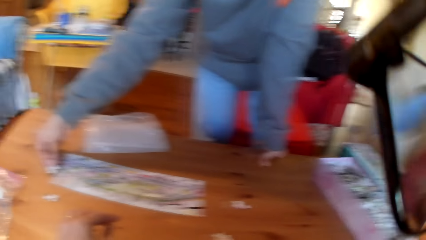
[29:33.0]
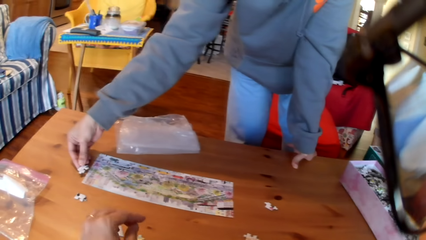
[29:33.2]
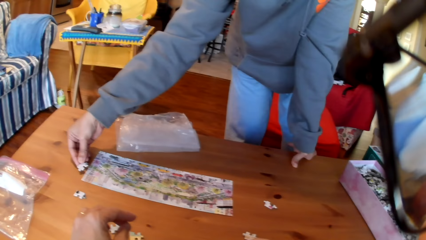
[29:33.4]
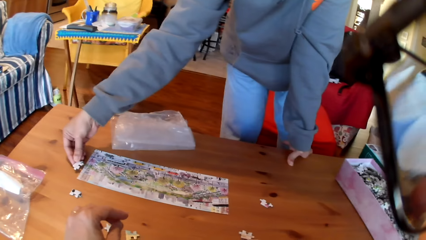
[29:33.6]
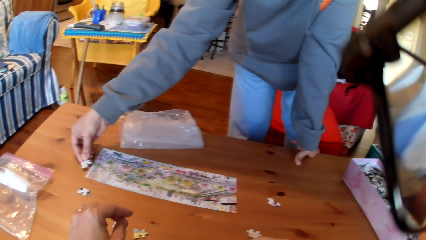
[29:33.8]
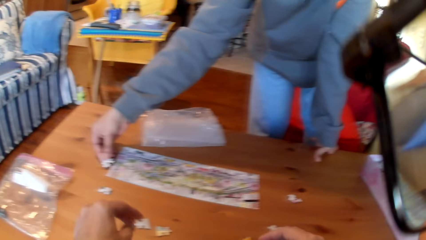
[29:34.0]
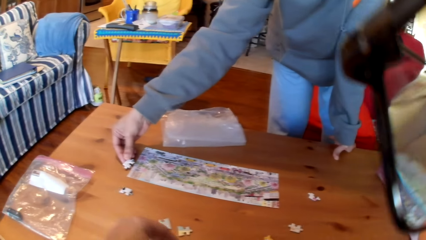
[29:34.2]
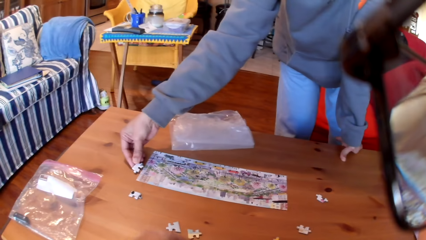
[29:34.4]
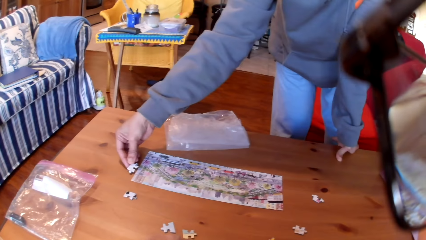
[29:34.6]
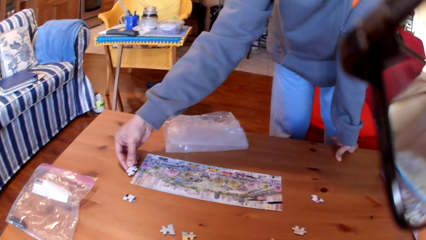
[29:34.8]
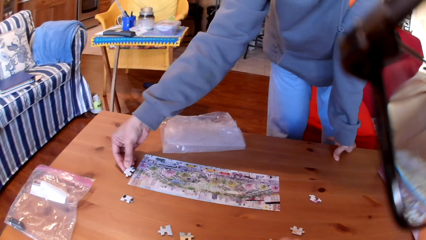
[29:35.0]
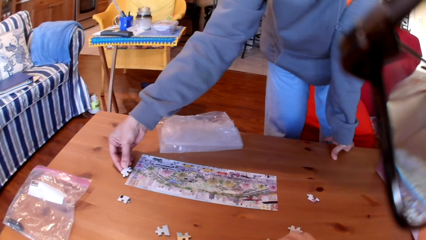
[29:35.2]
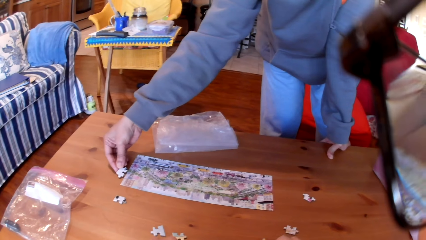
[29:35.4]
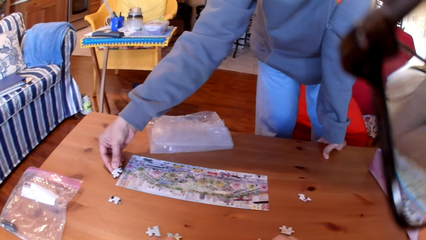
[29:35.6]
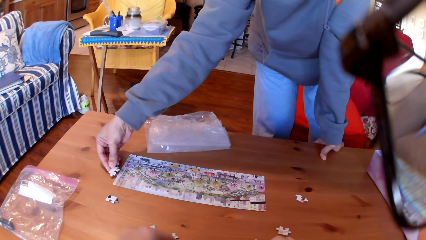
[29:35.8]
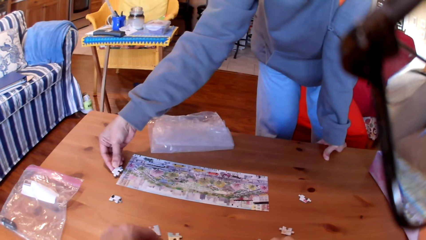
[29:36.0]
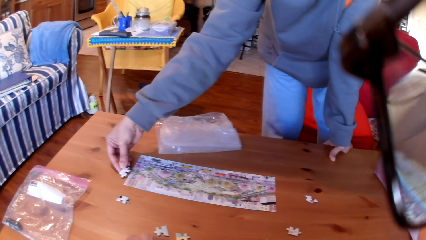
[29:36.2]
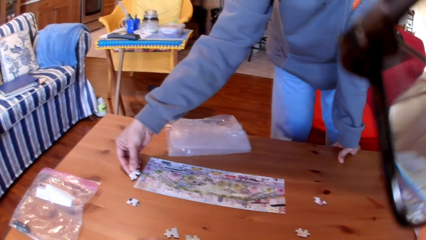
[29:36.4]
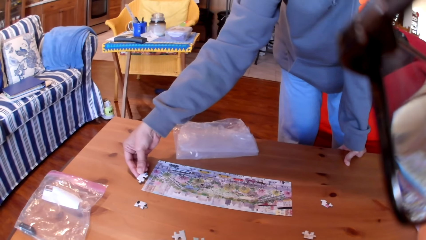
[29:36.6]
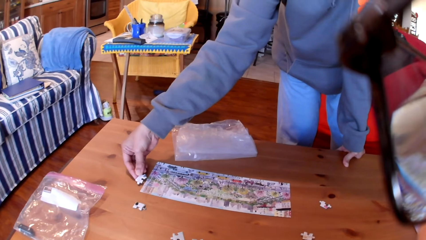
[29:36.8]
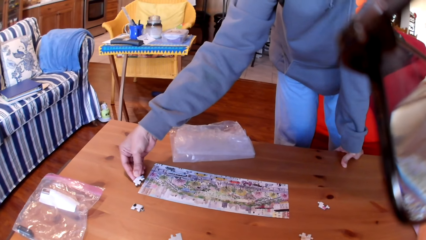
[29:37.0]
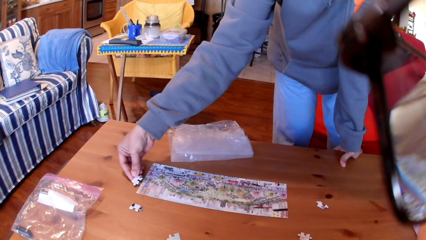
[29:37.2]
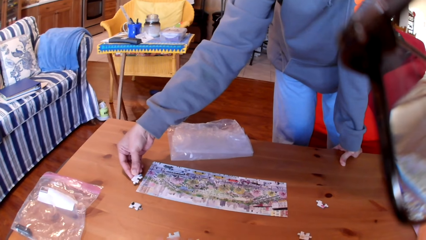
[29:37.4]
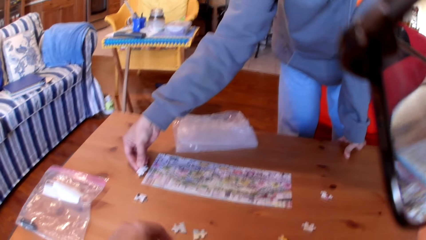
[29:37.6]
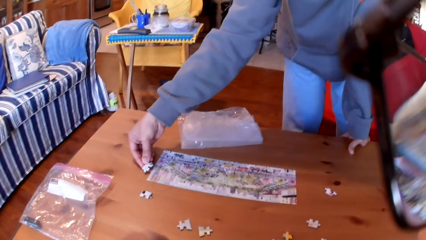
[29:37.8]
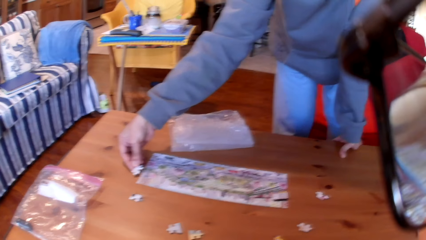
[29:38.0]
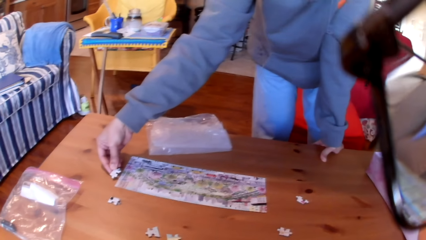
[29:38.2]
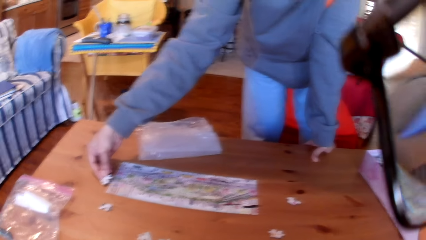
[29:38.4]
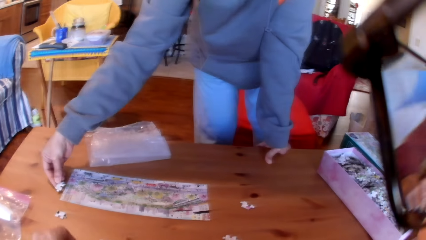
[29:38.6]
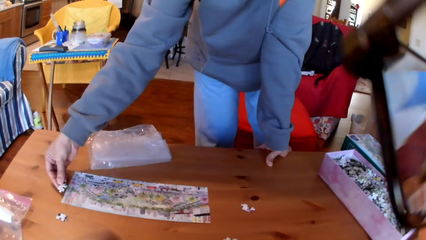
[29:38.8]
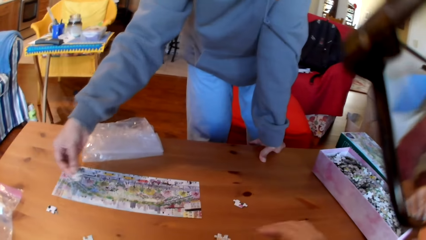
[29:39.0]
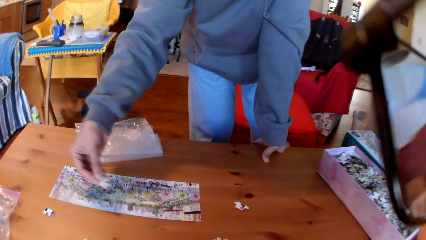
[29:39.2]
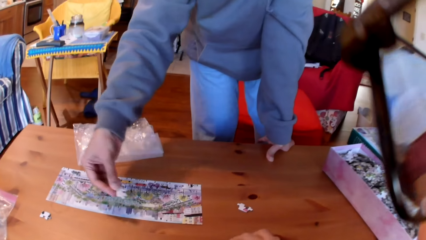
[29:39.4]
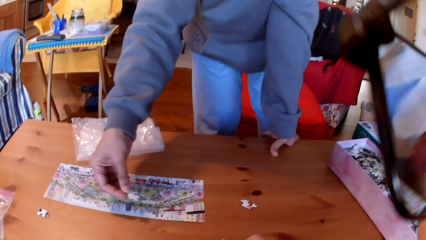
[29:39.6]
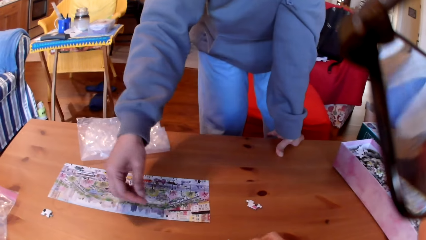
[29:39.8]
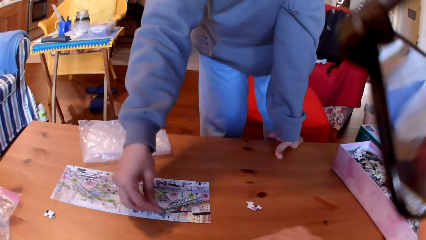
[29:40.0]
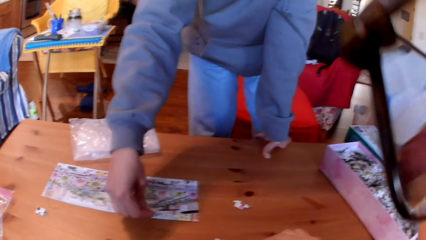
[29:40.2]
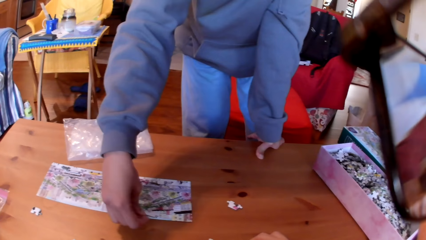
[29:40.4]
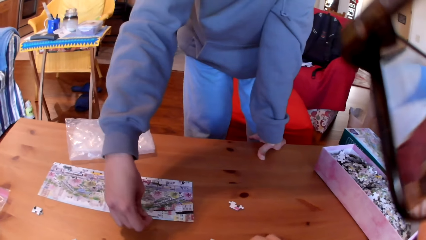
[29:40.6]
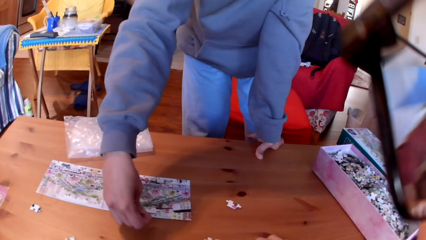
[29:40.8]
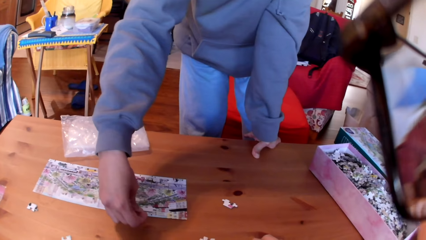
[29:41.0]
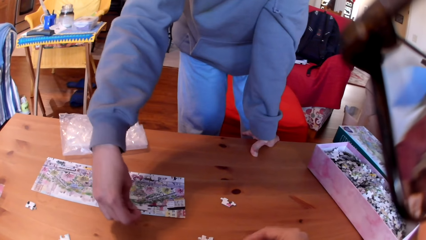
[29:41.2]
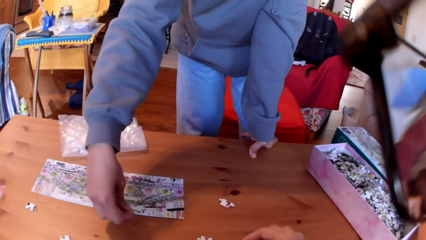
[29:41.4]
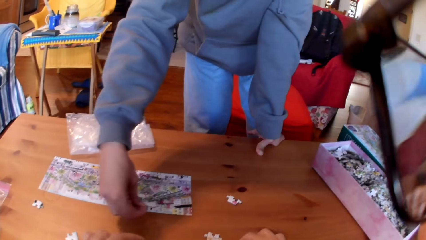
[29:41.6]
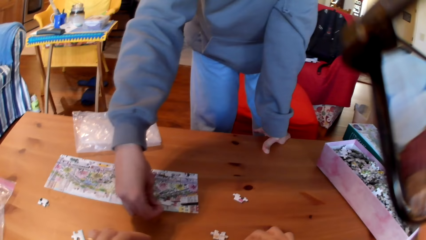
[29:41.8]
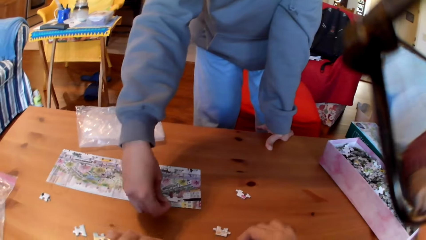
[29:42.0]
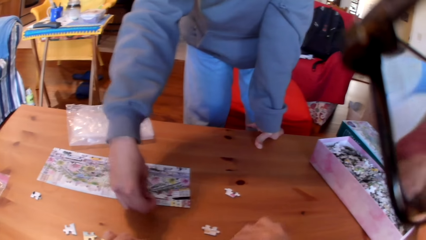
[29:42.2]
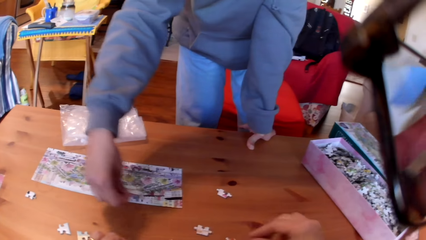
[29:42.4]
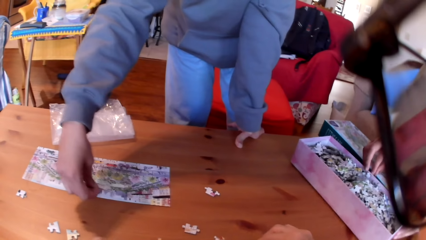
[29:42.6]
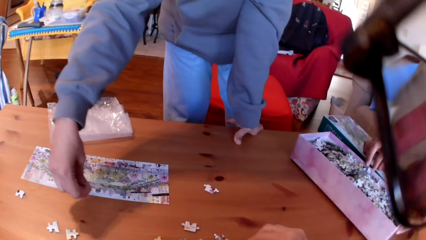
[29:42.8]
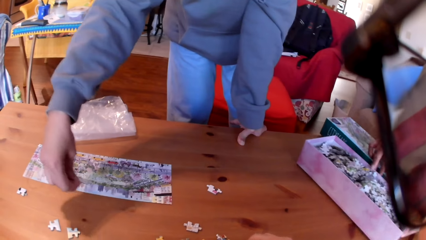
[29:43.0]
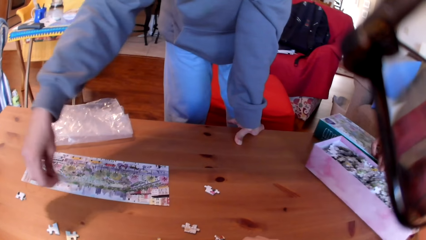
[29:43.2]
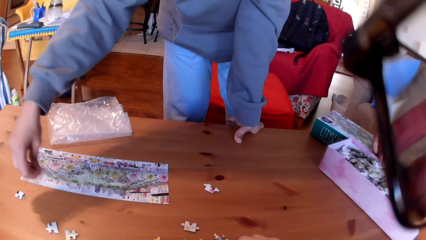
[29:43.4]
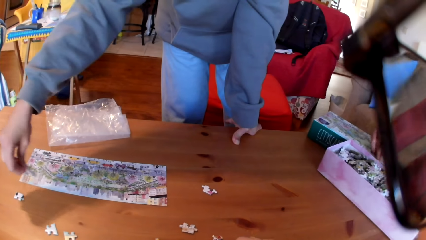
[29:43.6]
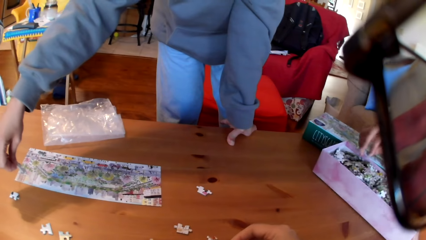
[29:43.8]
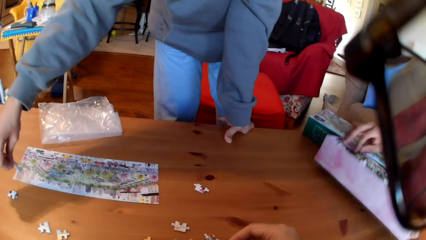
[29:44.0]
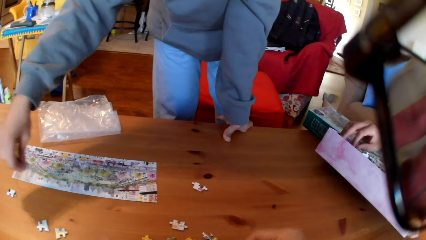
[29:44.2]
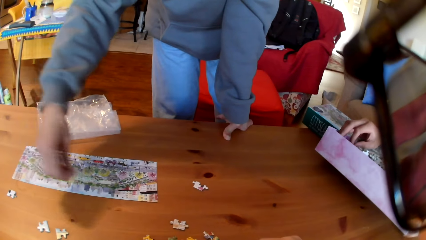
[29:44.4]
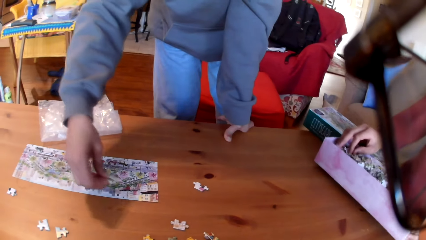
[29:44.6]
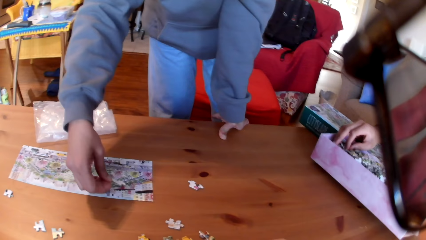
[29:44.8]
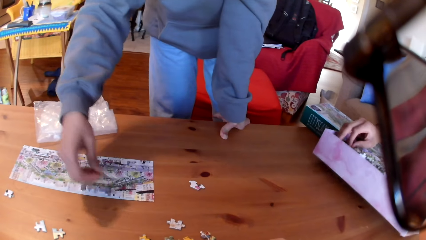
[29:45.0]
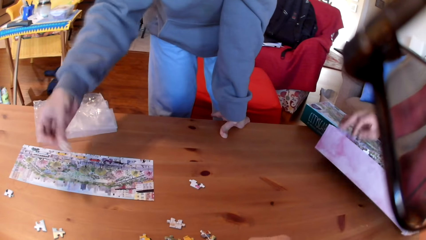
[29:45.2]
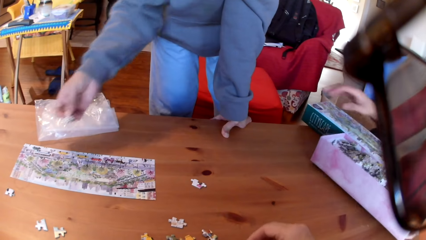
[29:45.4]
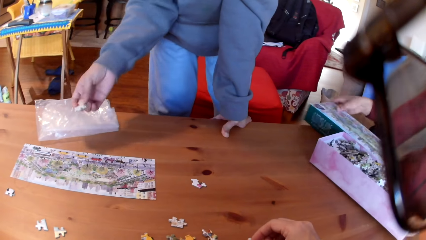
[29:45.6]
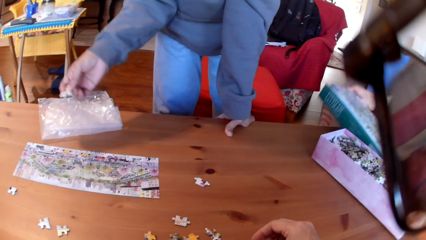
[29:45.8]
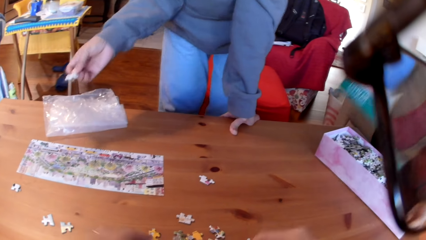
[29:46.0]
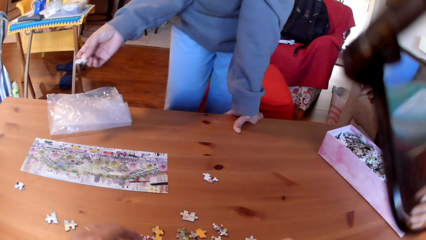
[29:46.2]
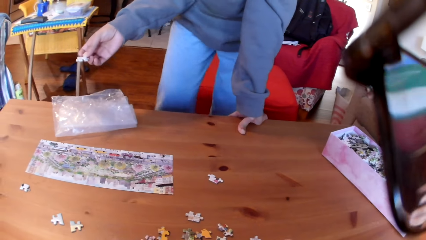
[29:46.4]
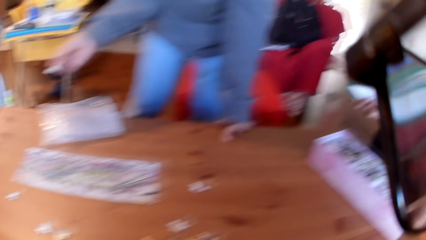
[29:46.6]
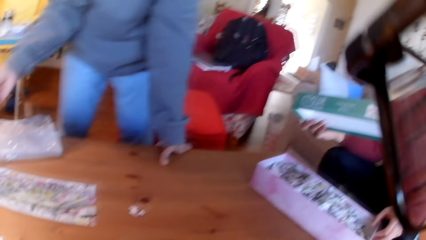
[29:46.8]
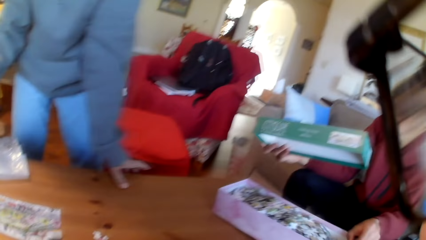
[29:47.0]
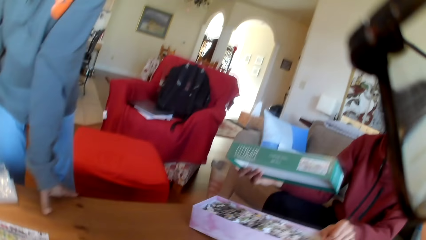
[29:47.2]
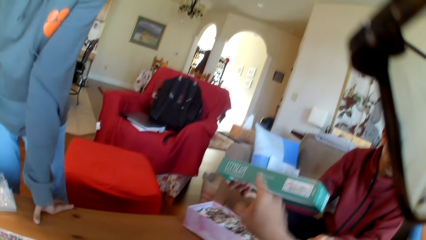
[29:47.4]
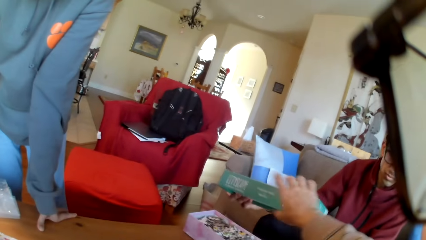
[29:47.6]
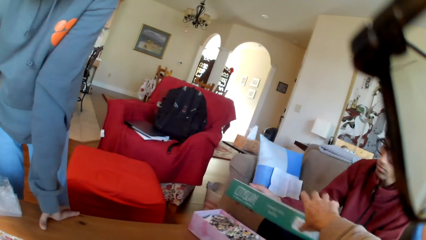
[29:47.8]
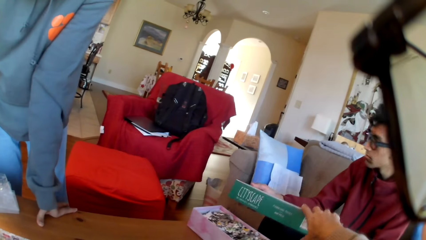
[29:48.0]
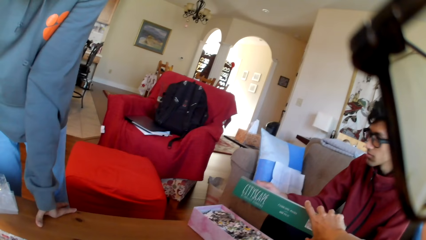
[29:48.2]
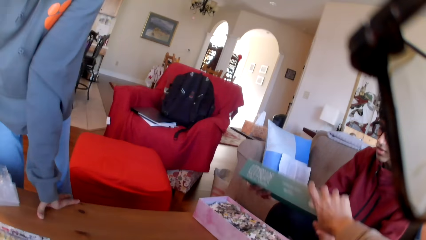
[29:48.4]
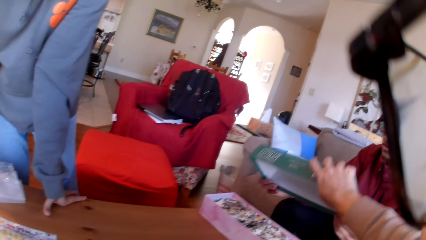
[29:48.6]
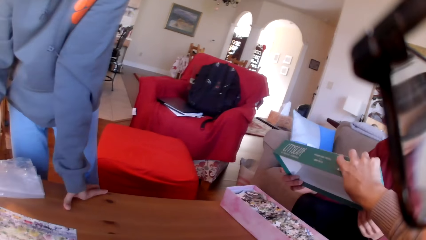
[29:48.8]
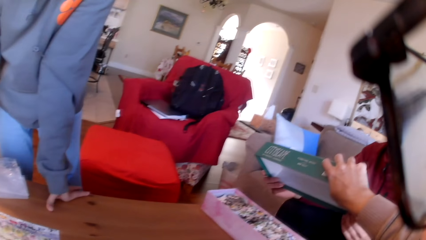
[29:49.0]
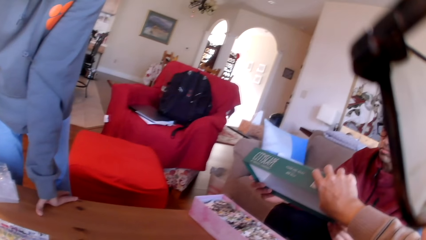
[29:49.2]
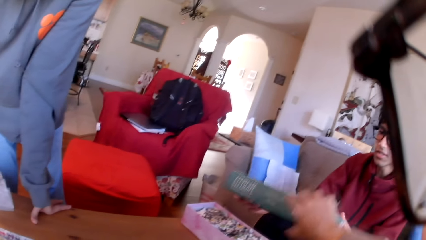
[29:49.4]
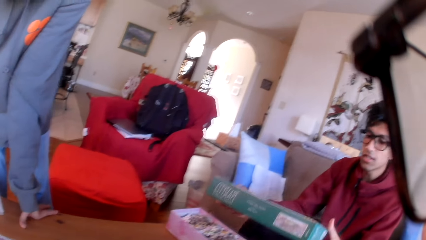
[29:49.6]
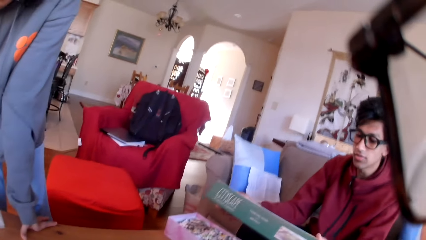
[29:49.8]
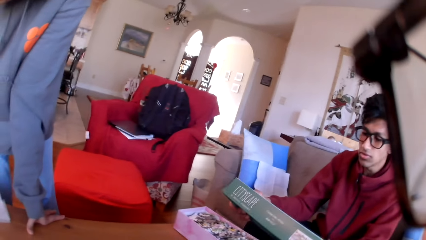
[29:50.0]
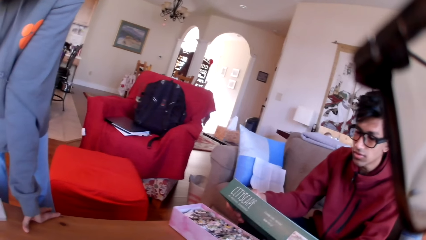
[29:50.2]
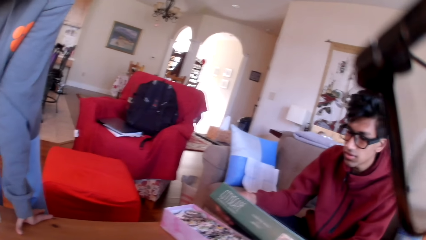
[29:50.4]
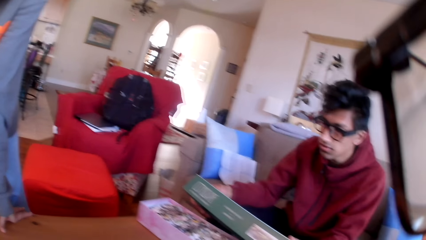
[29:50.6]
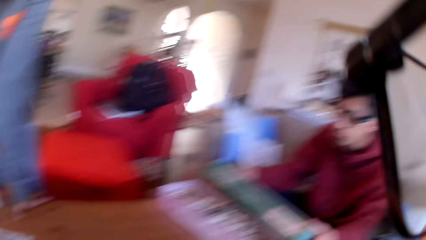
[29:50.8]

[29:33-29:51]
The camera wearer arranges the puzzles. A woman moves a hand over the paper. A man converses to the colleagues and moves a box on the table. The woman moves the puzzle on the table. The man touches the puzzles and takes the box. The woman moves beside the table. The man moves the box on the table. The camera wearer takes the box from the man. The man converses to the camera wearer.
